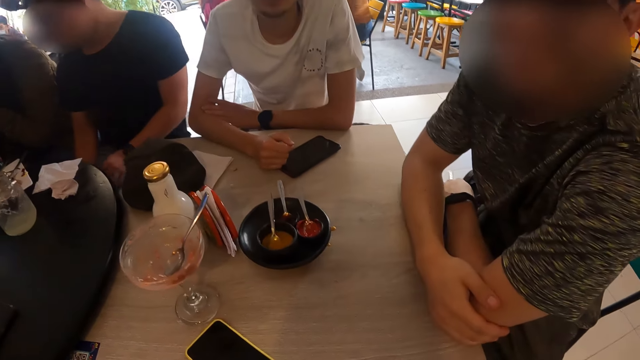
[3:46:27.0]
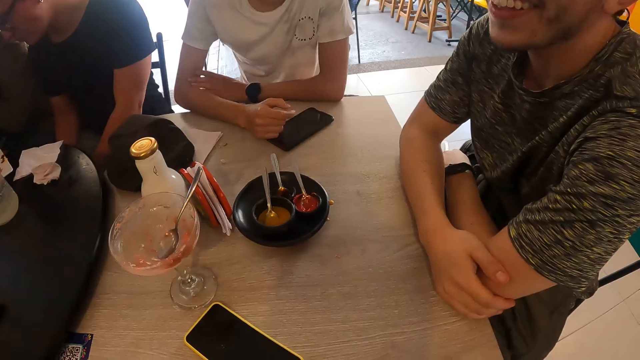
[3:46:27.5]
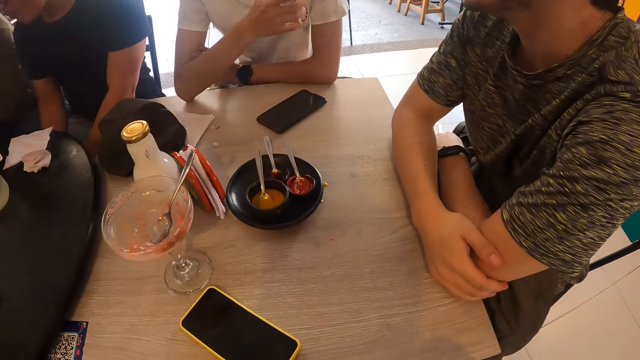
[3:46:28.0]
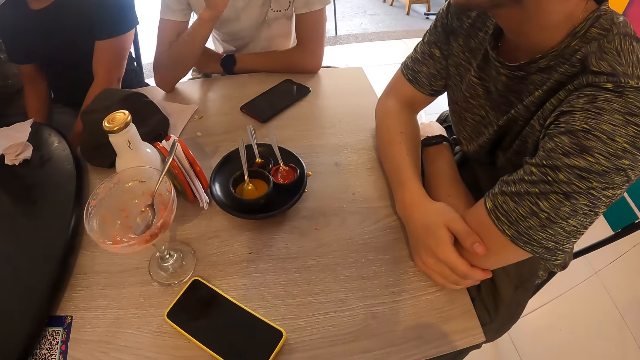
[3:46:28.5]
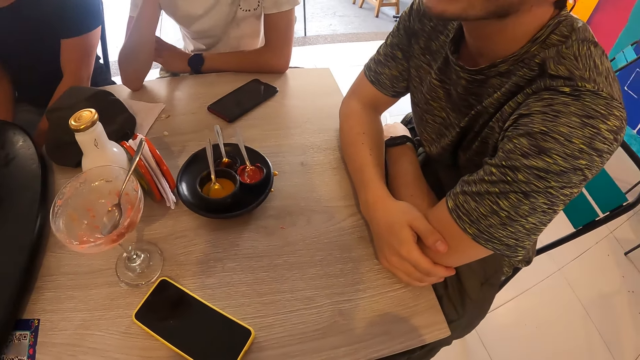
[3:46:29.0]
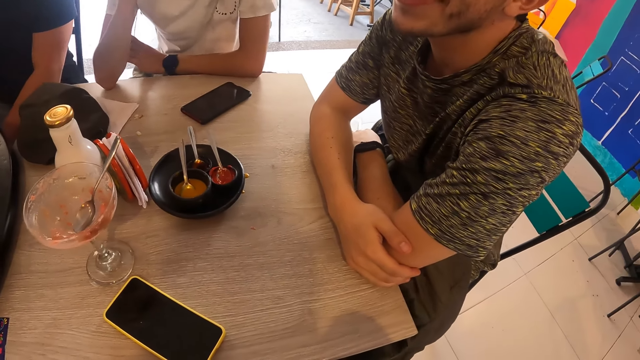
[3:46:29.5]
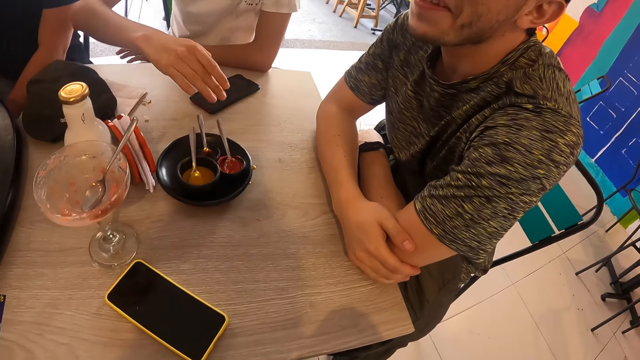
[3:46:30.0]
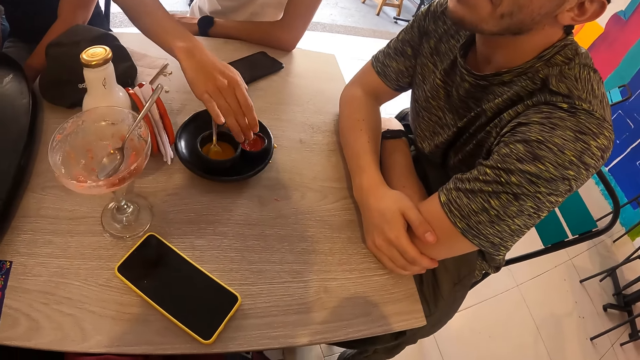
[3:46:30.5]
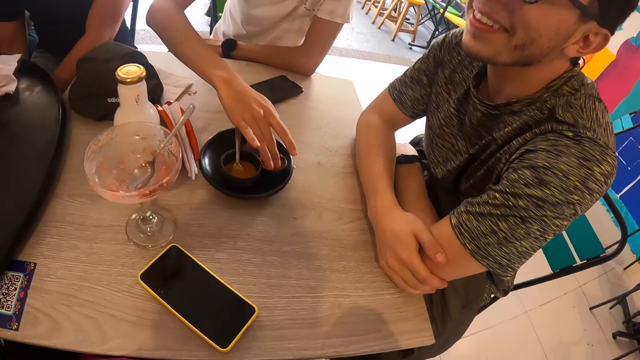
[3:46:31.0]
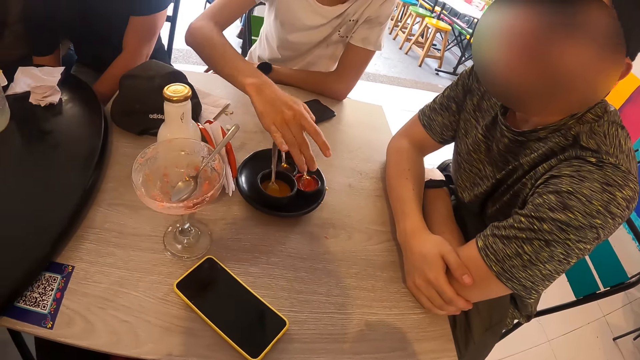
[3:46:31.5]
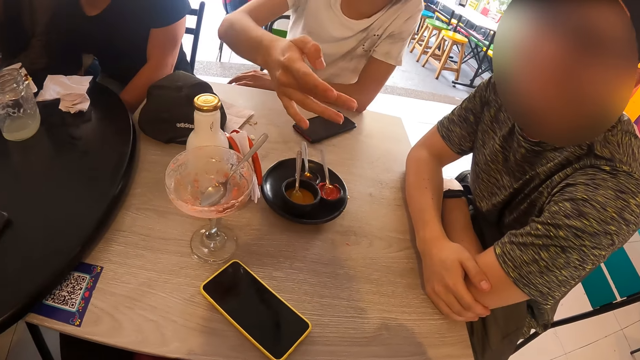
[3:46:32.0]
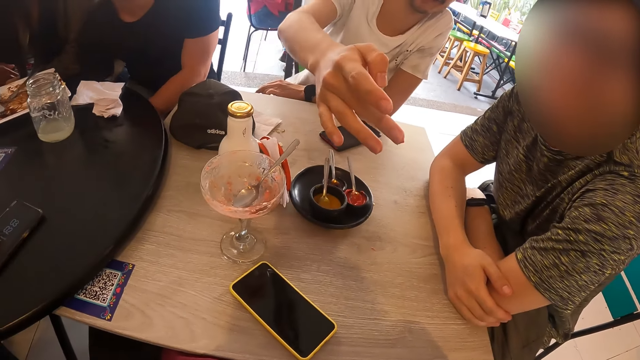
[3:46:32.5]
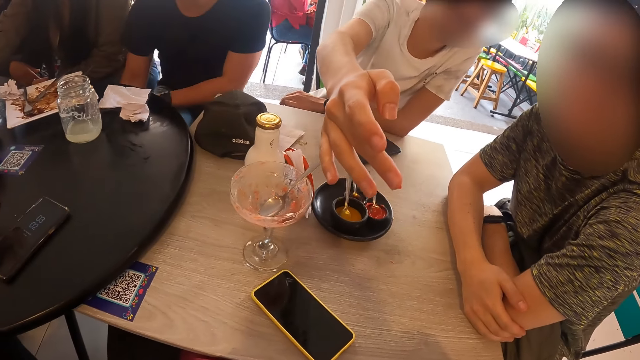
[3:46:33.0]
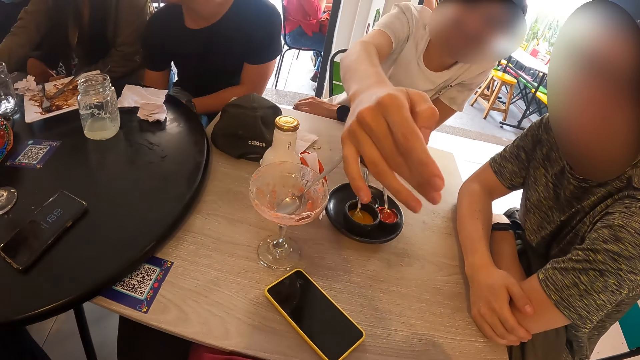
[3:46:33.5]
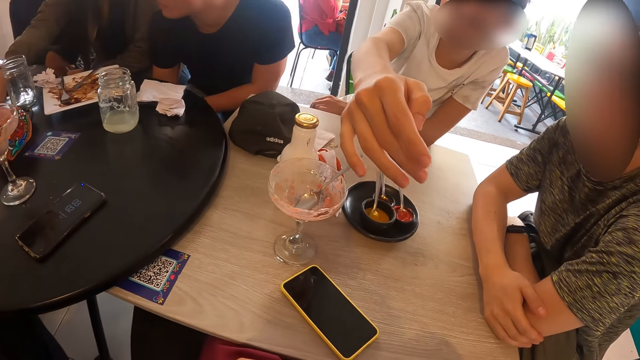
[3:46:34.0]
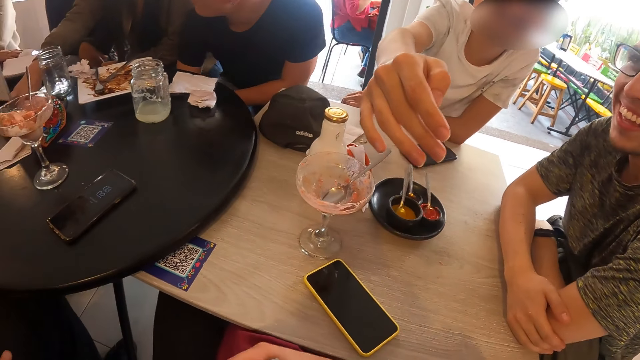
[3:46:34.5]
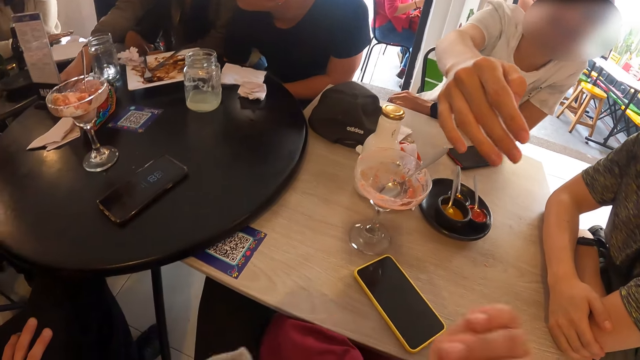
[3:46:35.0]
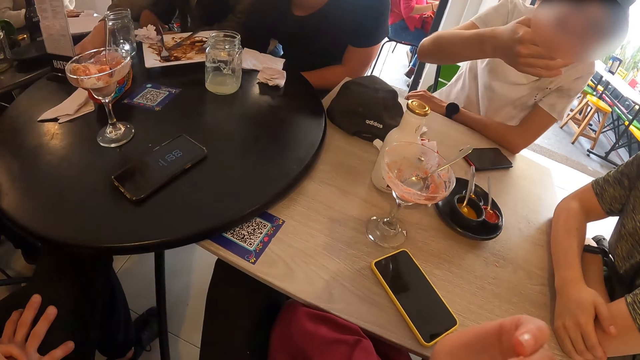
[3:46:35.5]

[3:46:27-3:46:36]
A man points to another man with his right hand. The camera wearer looks at the table. They look at the table repeatedly. The other man dips his right finger into the sauce bowl. The other man stretches his right hand towards the camera wearer. The other man gestures with his right hand.

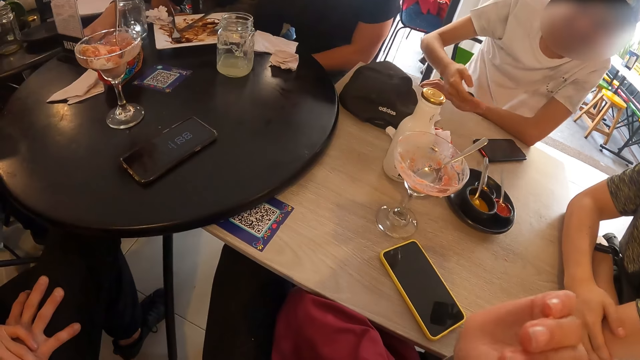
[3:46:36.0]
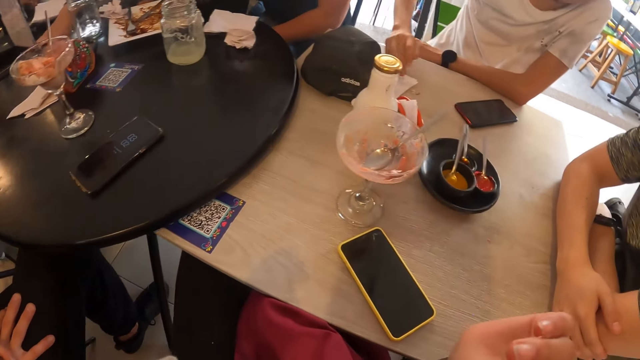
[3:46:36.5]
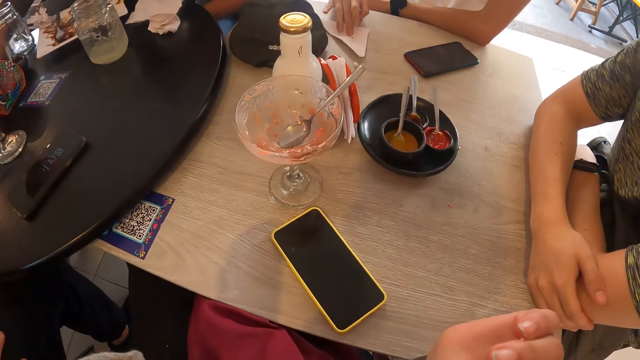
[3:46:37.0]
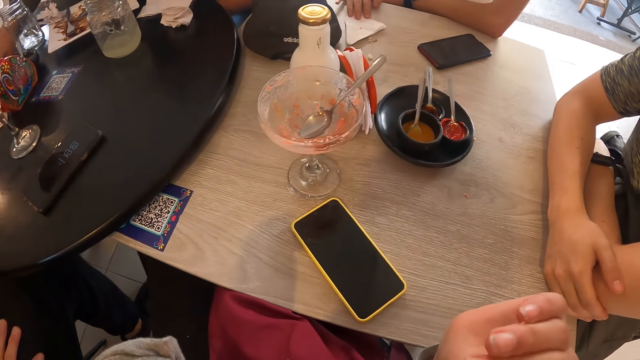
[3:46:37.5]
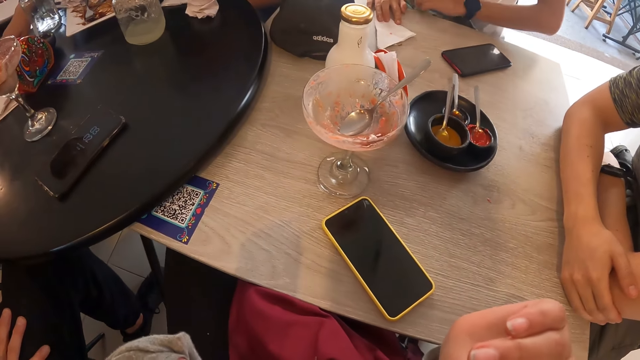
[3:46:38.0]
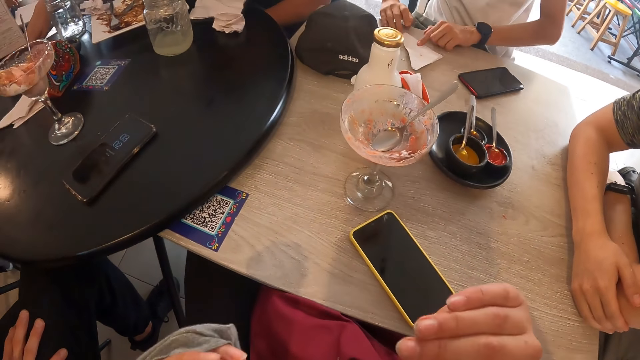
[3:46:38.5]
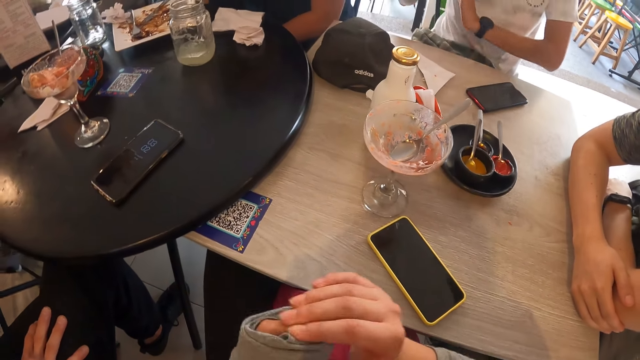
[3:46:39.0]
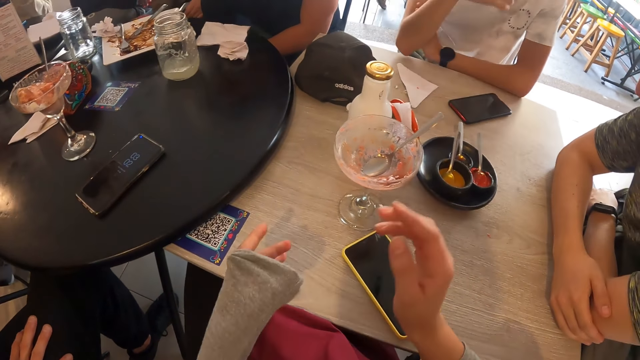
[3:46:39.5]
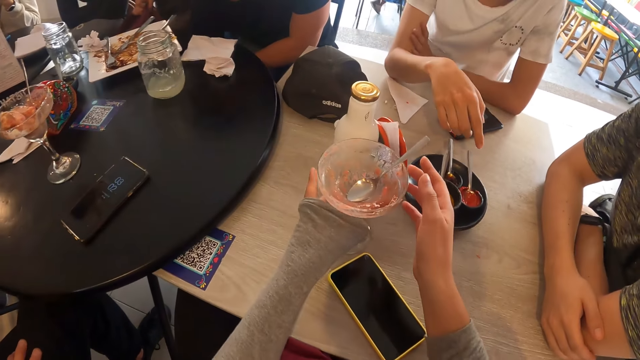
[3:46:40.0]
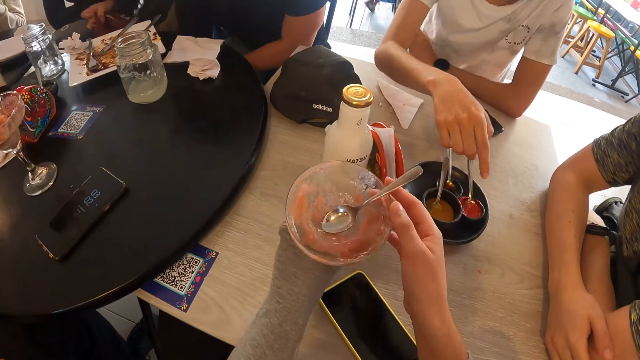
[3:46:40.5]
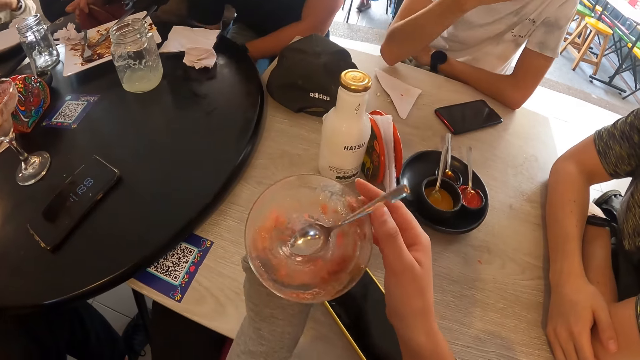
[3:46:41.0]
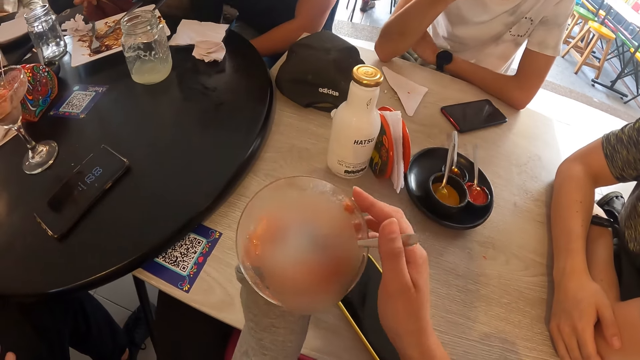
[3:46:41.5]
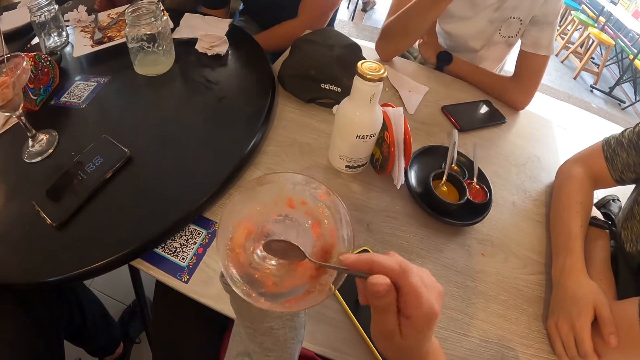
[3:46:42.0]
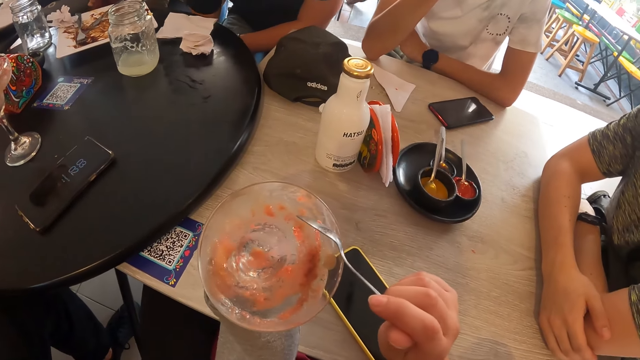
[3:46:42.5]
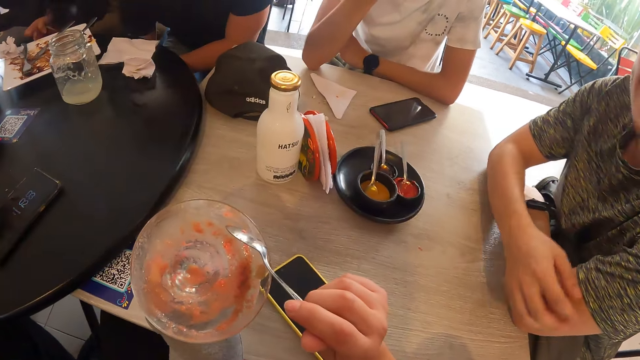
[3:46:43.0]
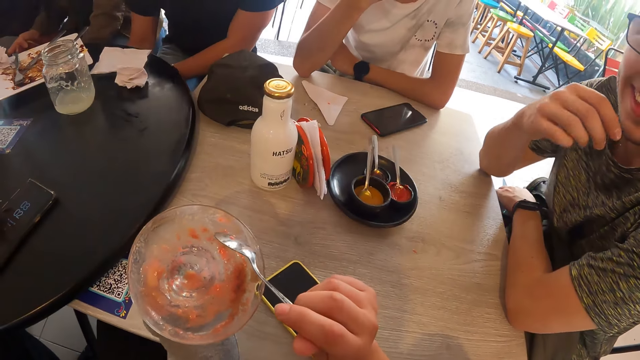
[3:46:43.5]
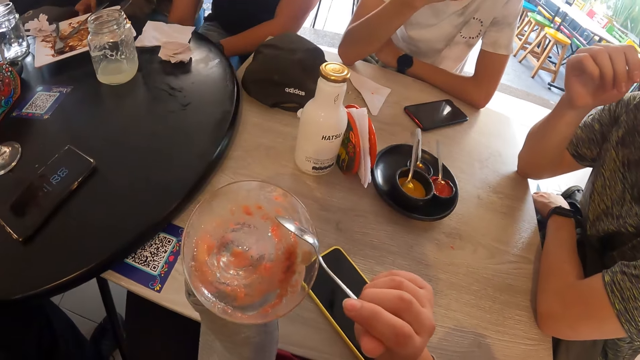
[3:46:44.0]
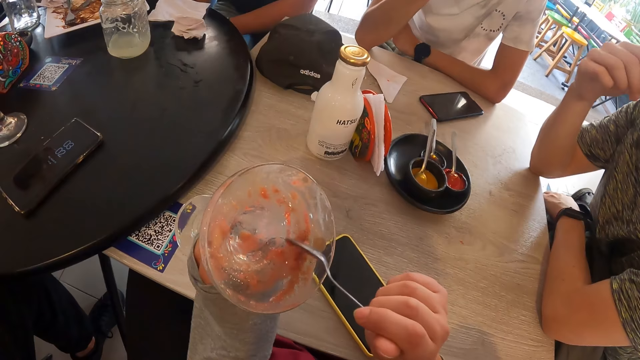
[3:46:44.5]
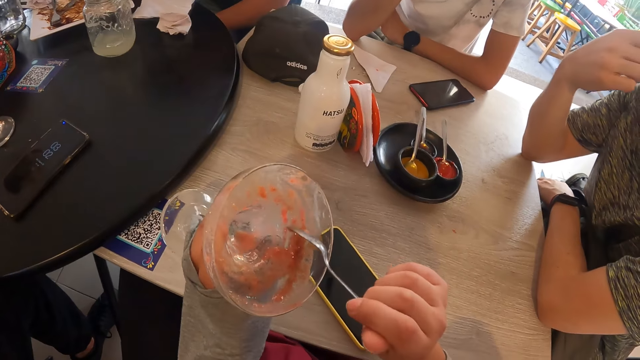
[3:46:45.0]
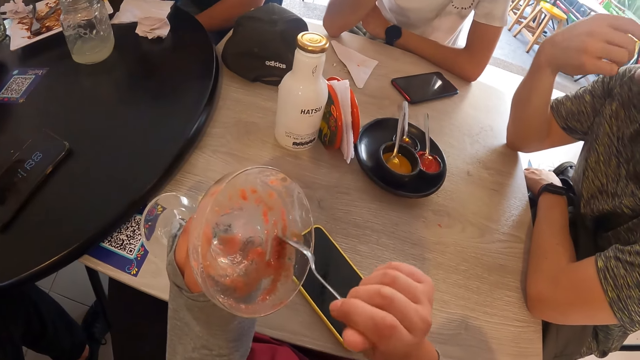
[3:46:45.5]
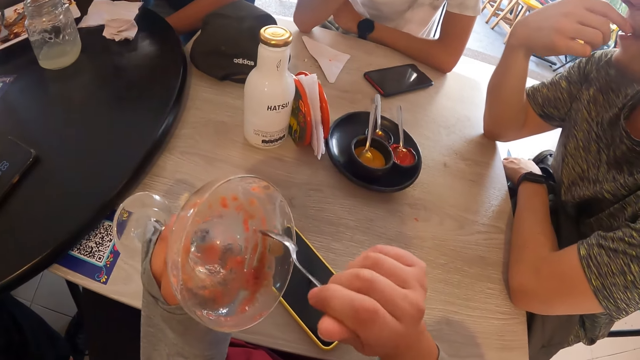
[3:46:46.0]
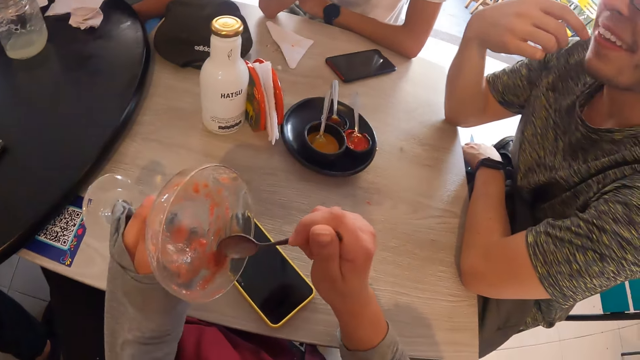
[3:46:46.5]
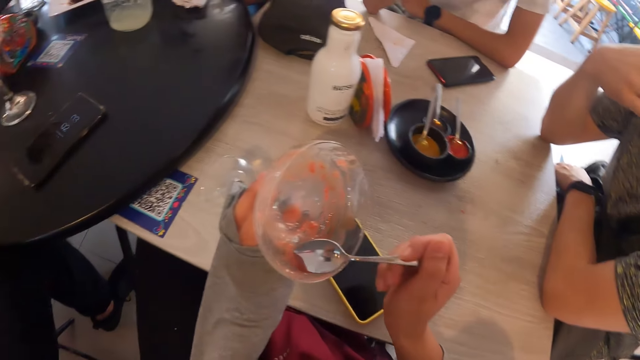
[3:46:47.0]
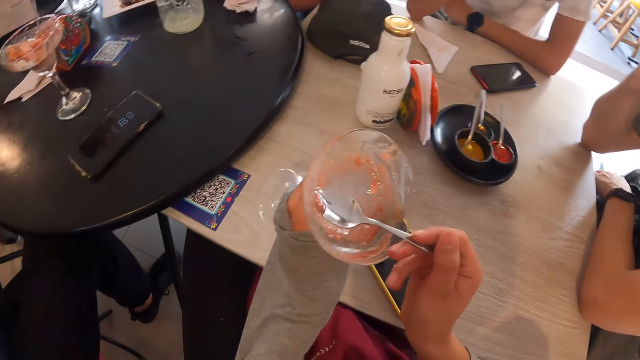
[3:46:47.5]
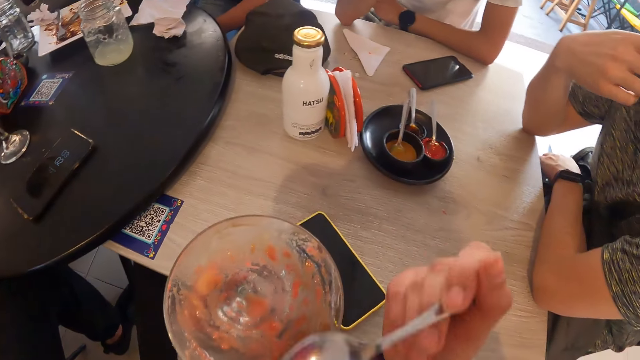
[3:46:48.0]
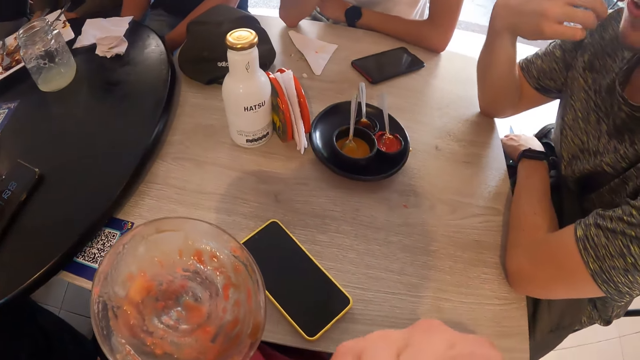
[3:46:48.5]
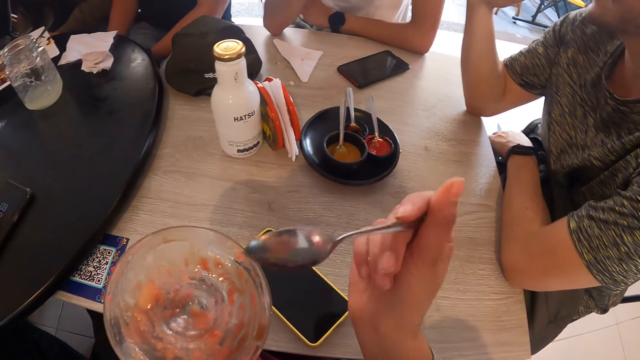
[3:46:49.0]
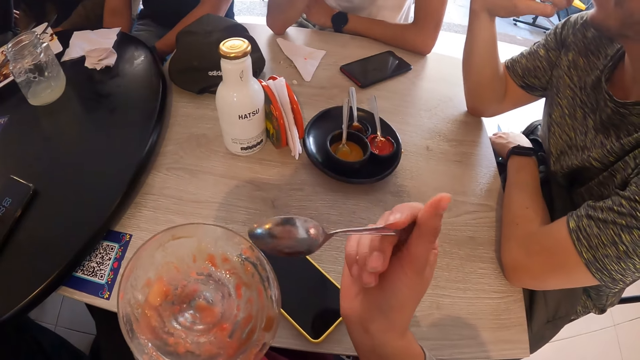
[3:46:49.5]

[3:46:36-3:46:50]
The man cleans his right hand on a tissue paper on the table. The camera wearer looks at the table. She picks up the cup from the table with both hands. She takes the spoon from the cup with her right hand. She scoops ice cream from the cup with her right hand. She raises the spoon in her right hand. She eats the food.
